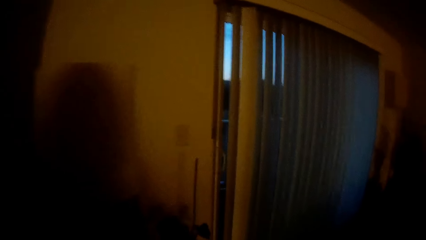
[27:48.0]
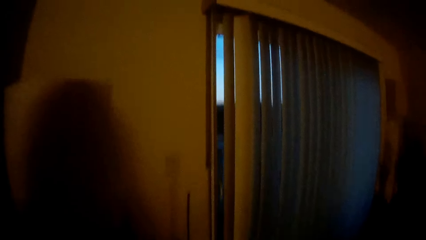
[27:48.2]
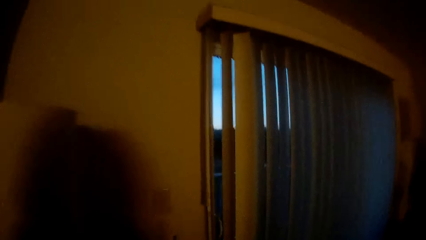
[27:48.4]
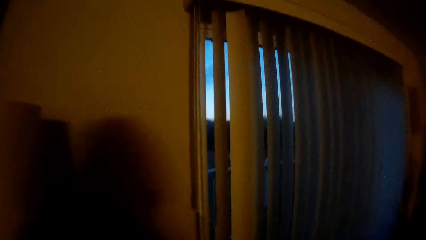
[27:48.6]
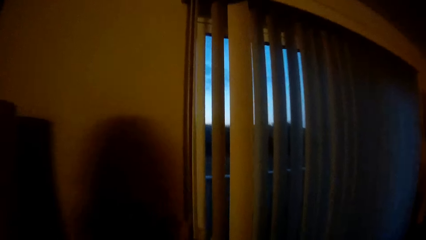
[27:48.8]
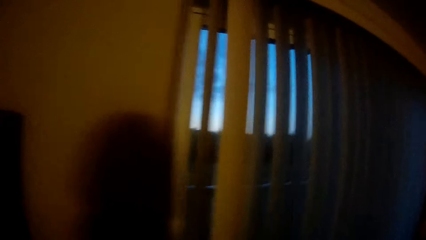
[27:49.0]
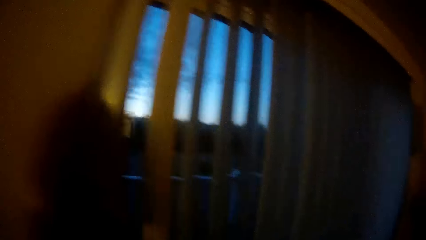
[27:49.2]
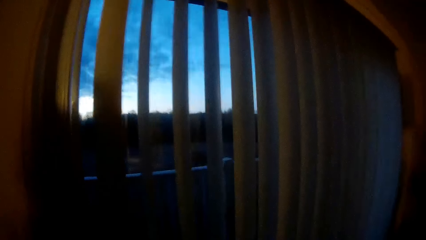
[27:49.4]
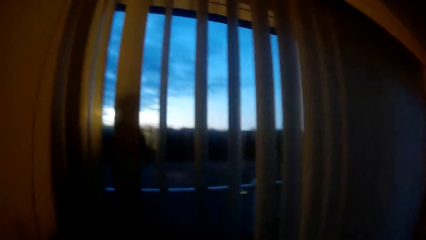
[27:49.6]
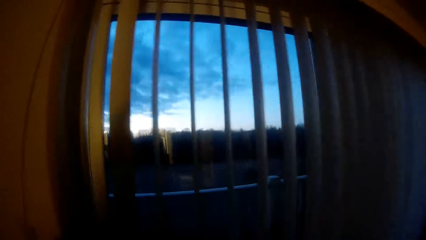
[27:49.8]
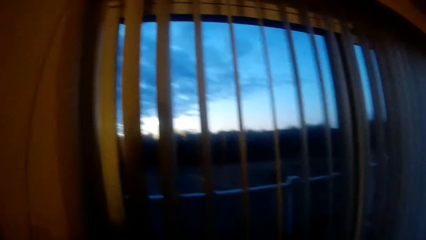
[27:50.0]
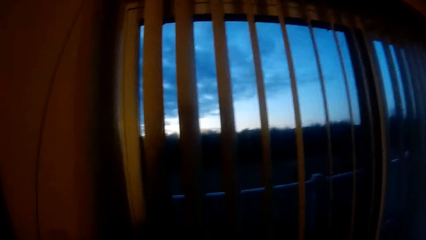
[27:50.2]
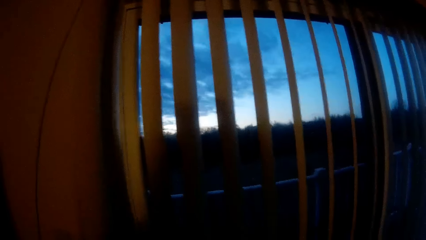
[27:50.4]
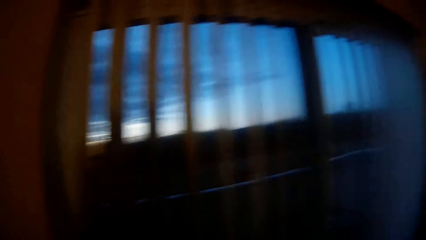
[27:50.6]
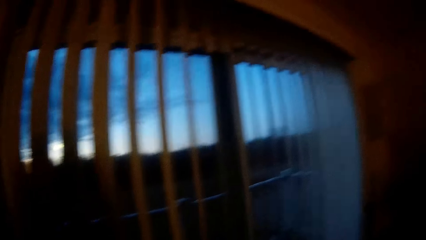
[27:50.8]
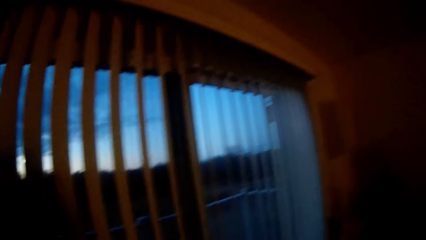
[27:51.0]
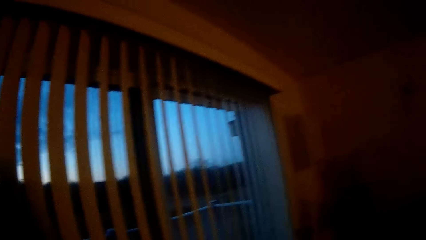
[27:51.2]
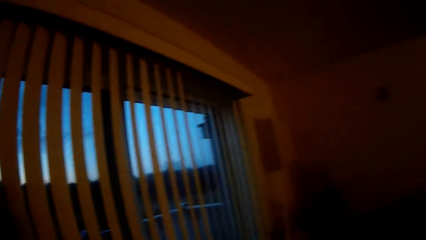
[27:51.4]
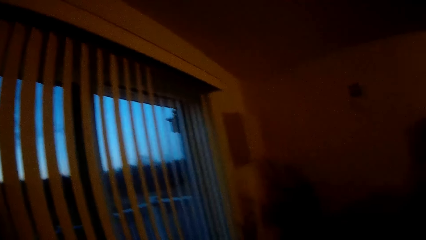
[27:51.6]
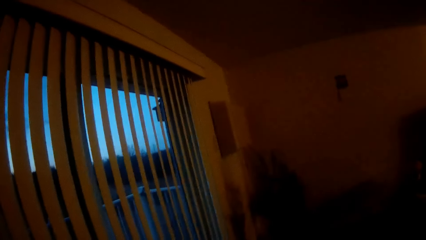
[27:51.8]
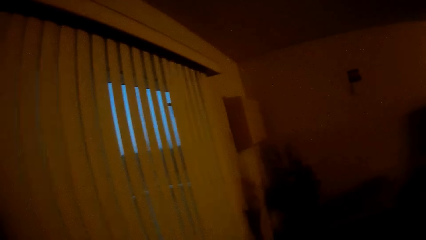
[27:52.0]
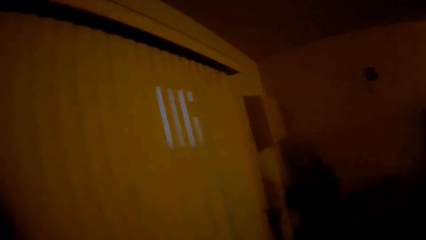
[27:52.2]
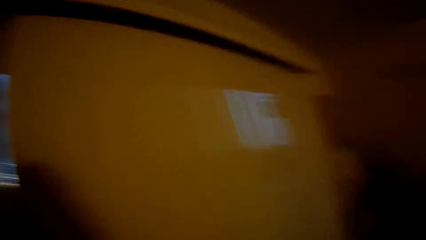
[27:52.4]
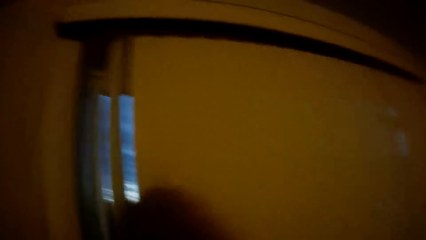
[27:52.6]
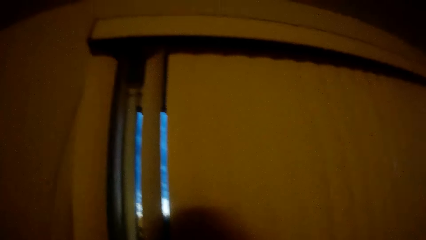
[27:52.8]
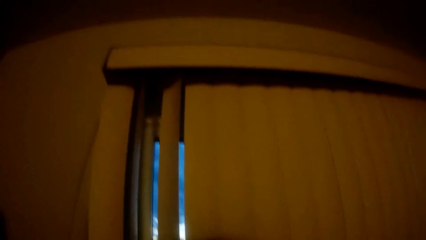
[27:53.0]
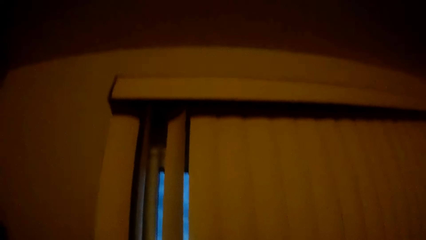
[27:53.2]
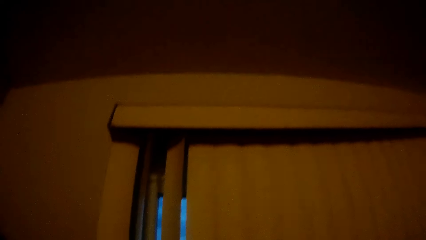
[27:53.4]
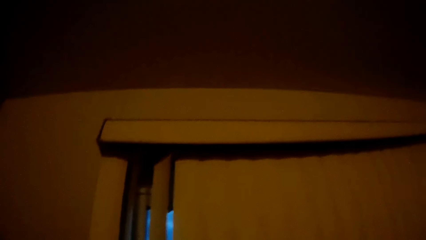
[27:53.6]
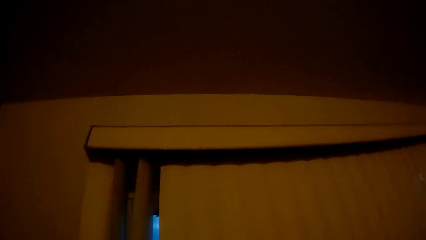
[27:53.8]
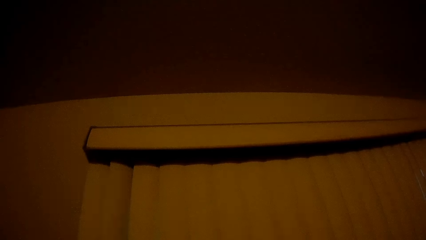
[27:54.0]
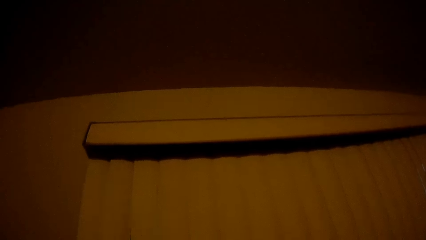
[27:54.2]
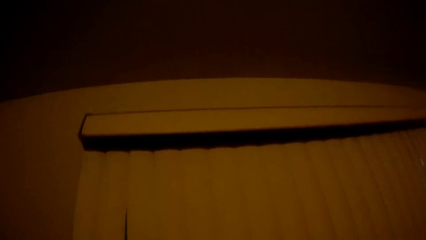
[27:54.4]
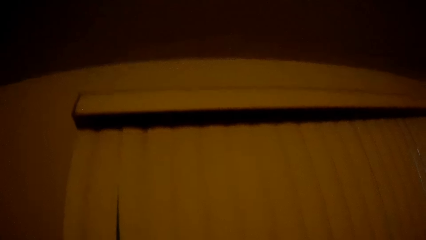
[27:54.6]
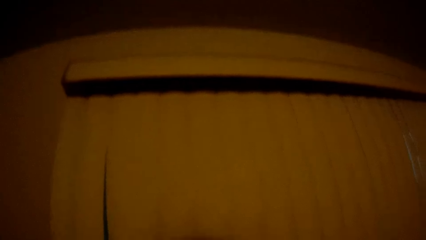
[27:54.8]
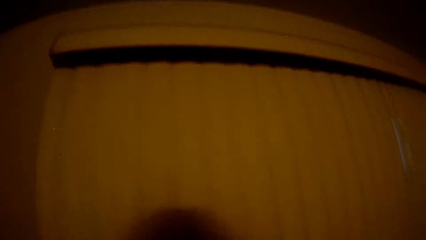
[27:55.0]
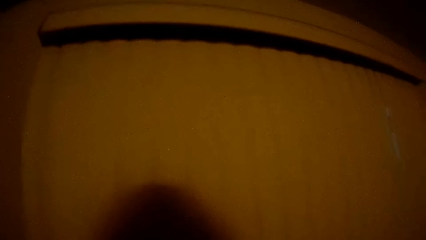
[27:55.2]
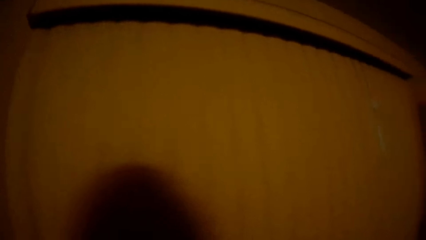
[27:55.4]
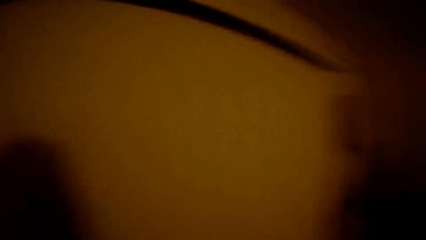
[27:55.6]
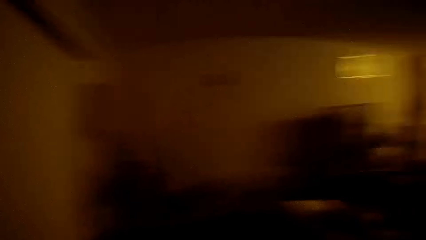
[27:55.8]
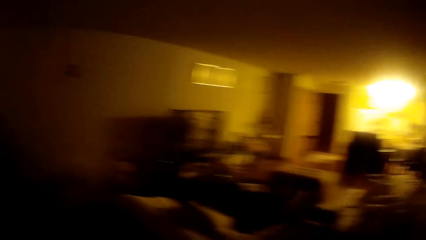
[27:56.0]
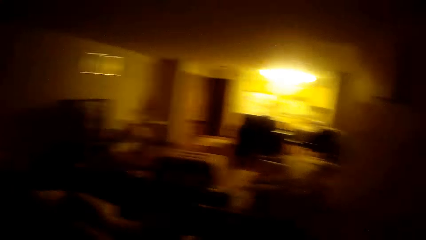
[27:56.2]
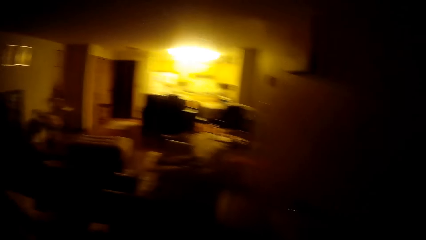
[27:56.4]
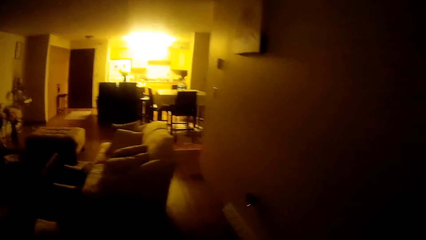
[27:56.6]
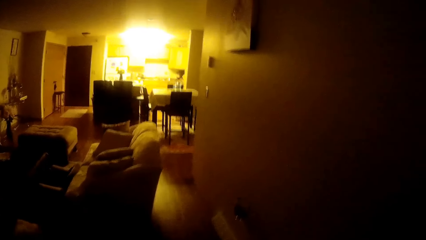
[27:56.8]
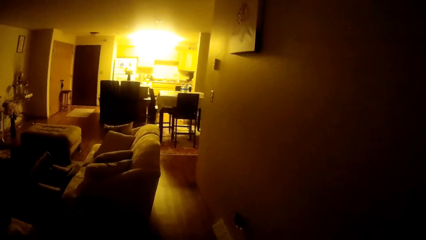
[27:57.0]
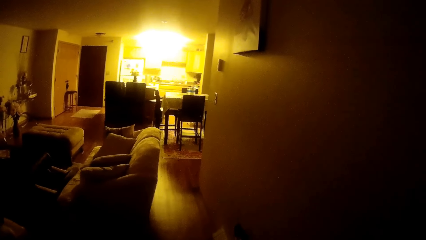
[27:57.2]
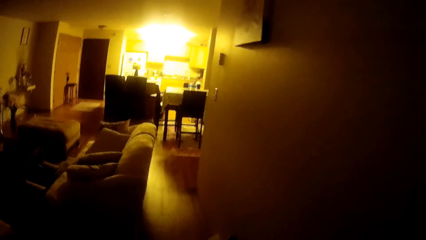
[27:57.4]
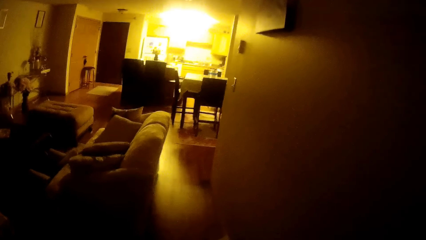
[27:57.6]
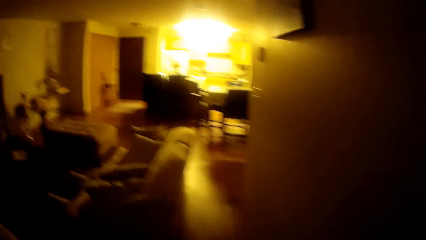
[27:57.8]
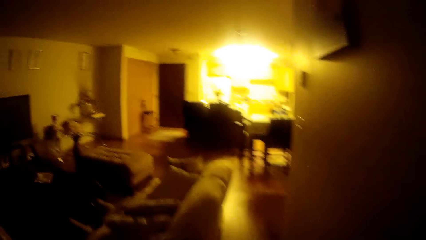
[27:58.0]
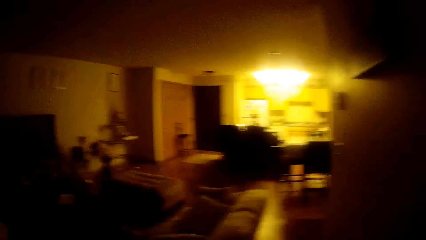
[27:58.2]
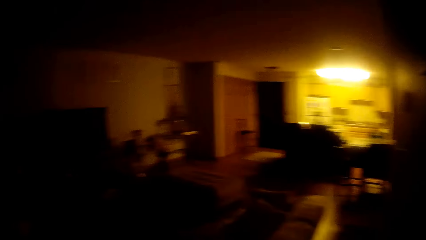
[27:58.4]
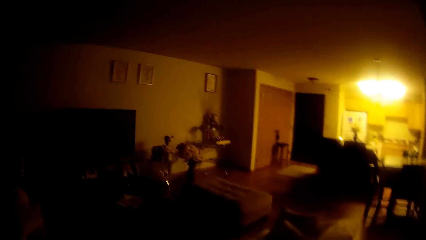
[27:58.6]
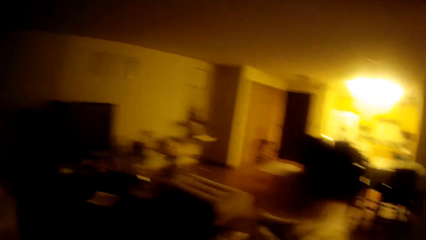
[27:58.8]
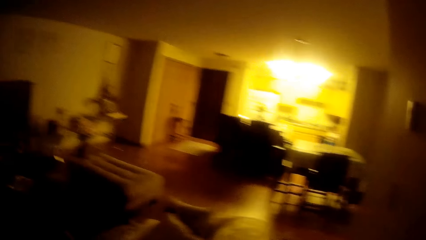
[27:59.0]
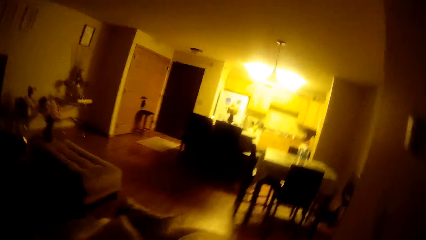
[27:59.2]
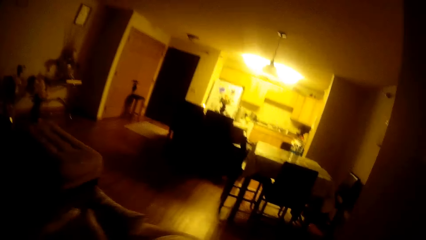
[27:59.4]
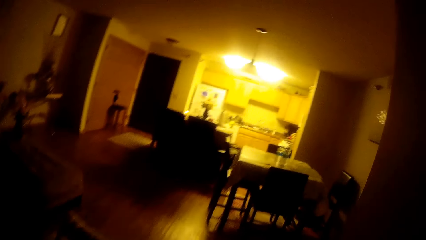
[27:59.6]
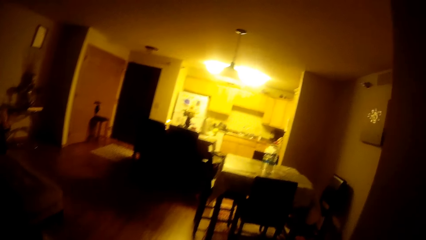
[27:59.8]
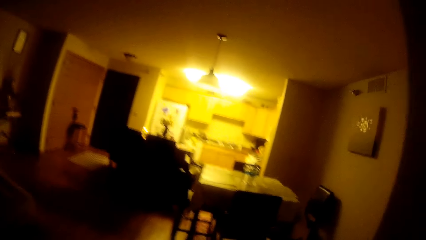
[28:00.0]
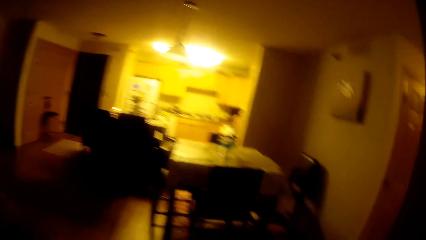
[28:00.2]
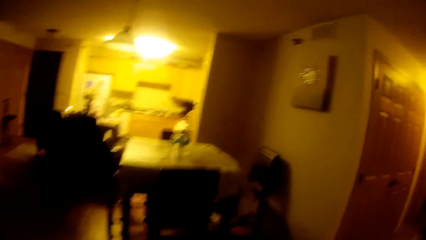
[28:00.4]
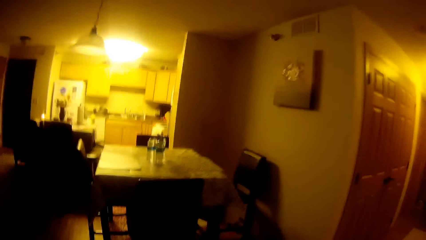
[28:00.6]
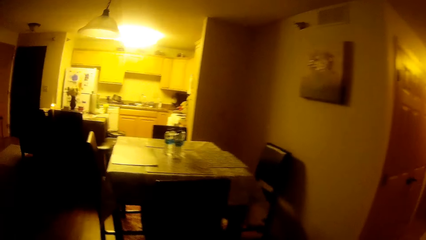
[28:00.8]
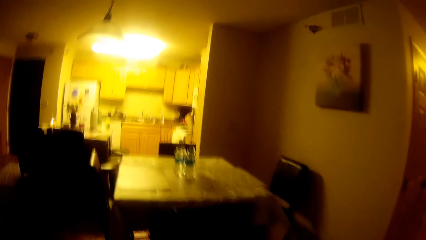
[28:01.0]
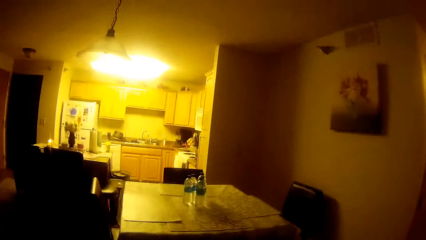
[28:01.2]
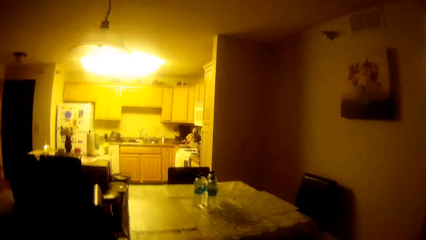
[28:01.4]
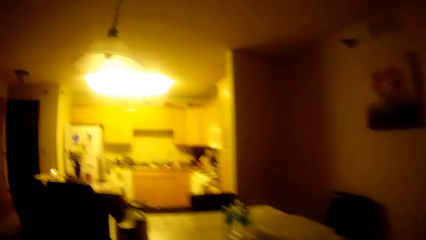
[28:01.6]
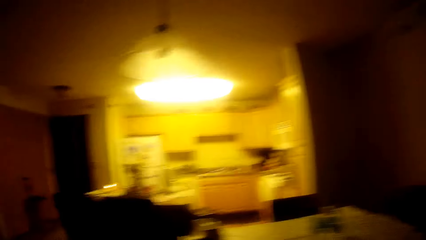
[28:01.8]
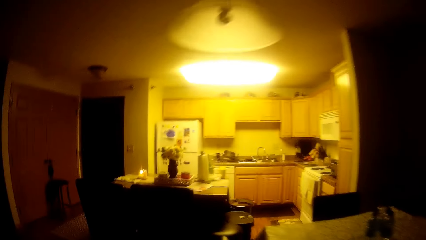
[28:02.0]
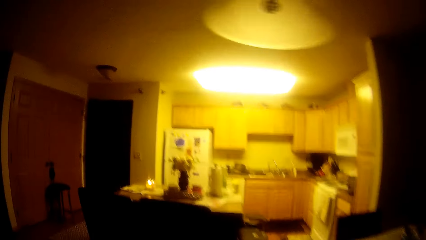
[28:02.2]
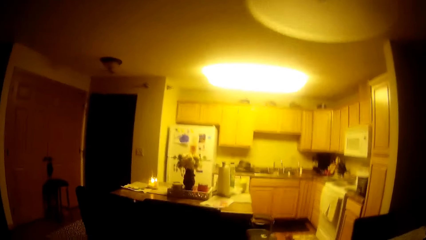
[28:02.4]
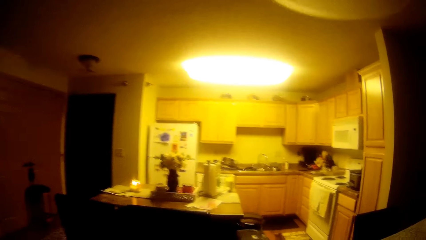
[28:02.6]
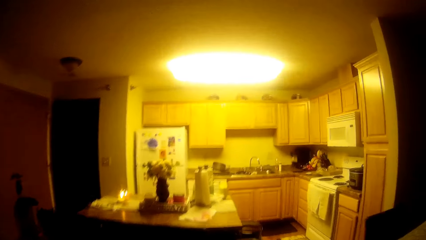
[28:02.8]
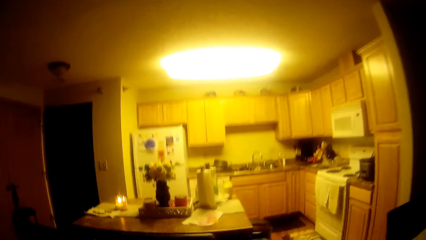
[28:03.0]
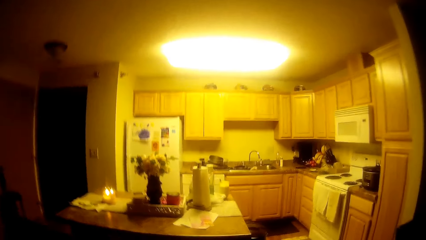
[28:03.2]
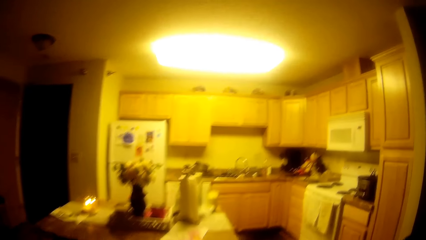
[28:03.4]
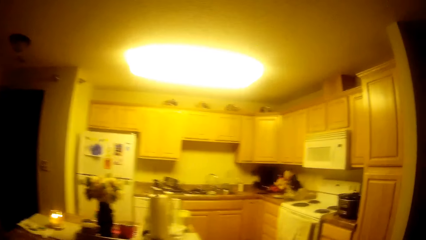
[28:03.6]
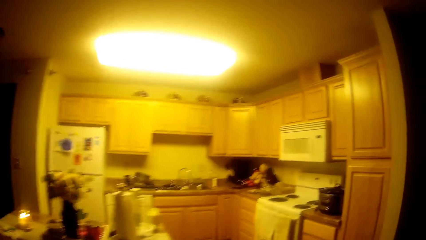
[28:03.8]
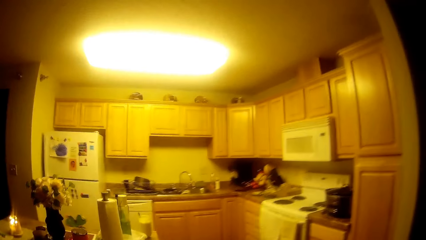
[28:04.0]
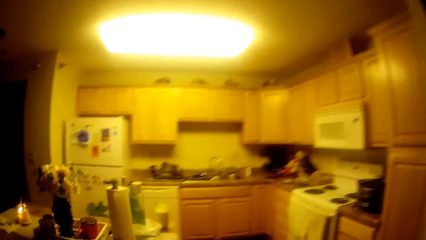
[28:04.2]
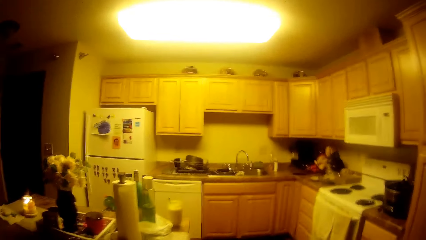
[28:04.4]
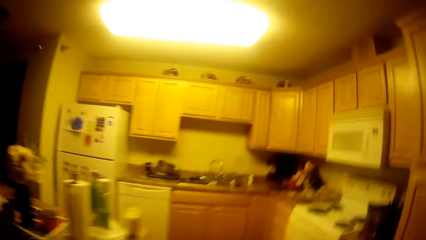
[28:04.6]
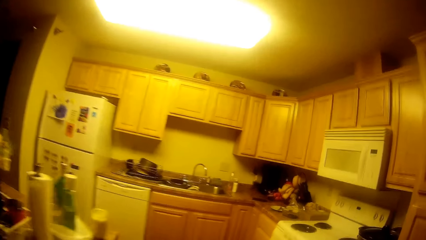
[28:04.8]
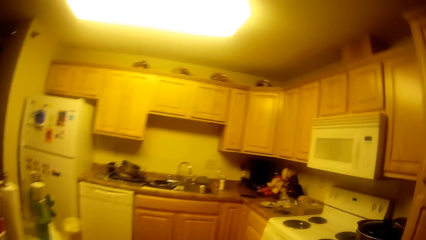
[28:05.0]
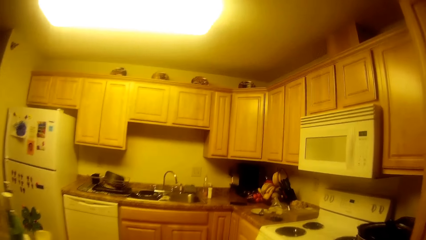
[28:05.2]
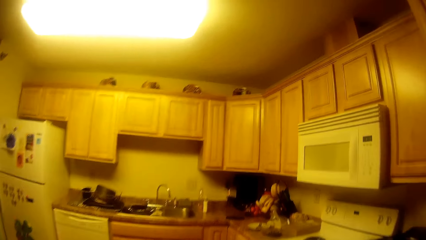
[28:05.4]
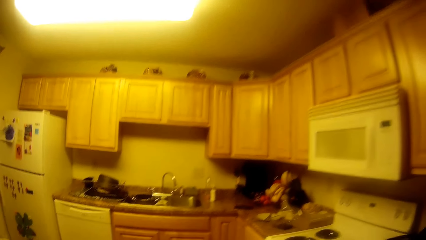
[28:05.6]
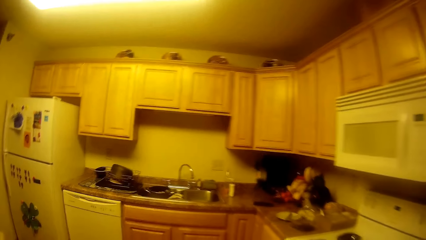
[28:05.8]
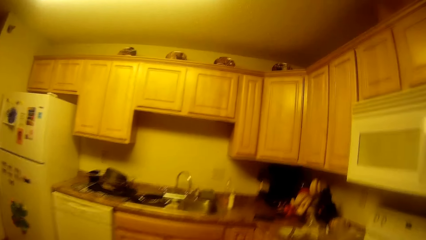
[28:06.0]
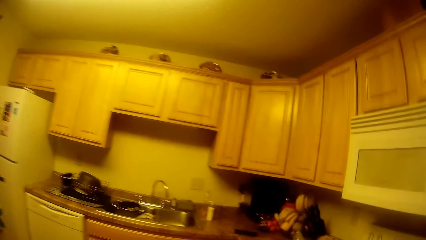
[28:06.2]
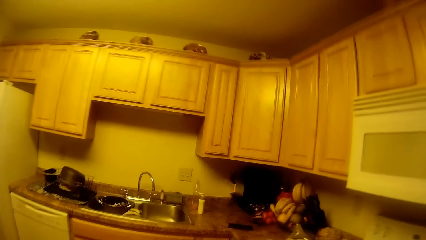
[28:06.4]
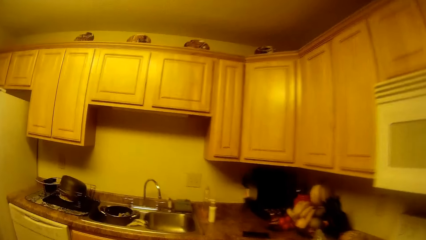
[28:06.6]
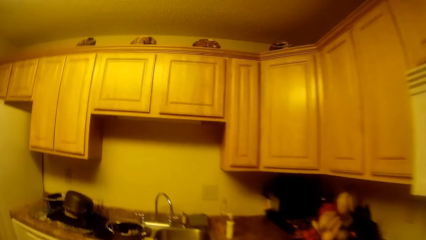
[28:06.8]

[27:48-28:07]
The camera wearer walks forward. She closes a window blind with her right hand. She looks around the room. She walks forward. She interacts with a girl. She walks to the kitchen.
